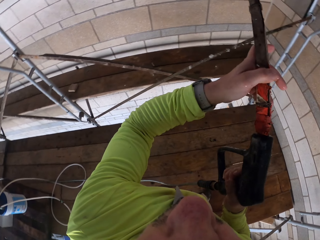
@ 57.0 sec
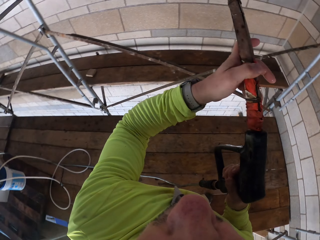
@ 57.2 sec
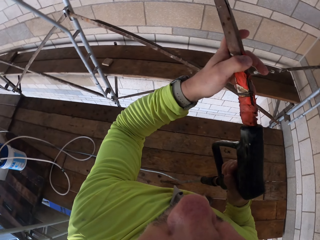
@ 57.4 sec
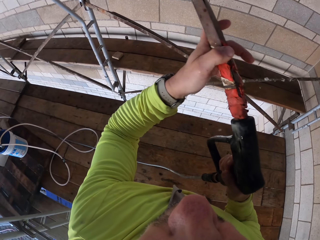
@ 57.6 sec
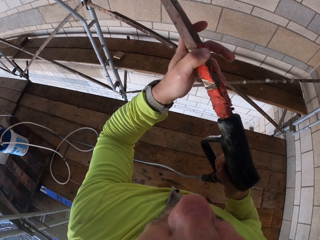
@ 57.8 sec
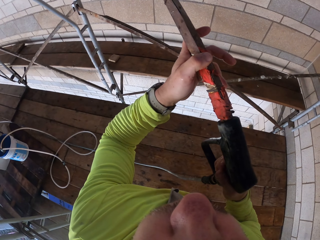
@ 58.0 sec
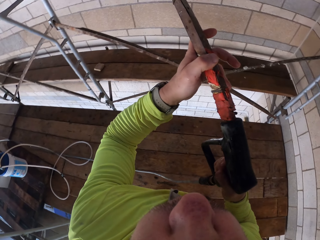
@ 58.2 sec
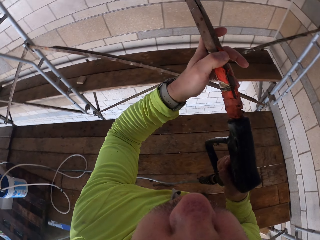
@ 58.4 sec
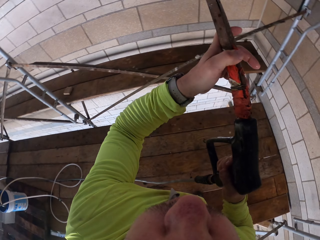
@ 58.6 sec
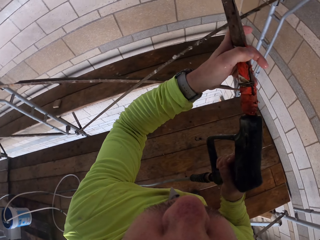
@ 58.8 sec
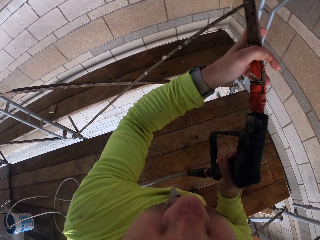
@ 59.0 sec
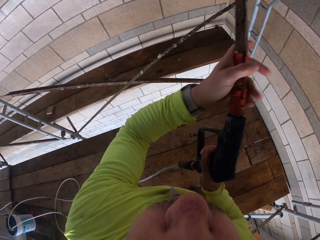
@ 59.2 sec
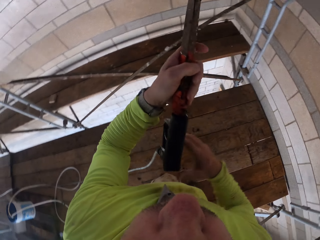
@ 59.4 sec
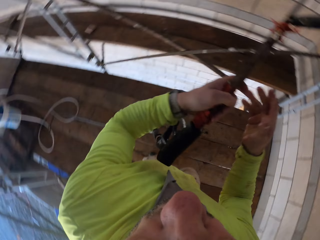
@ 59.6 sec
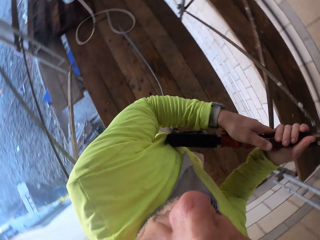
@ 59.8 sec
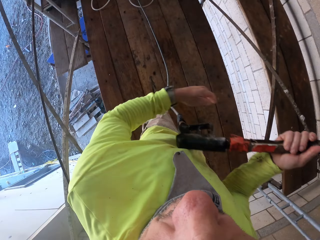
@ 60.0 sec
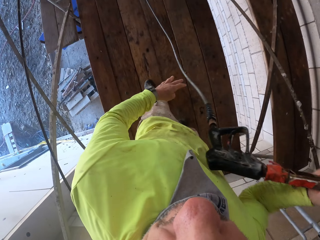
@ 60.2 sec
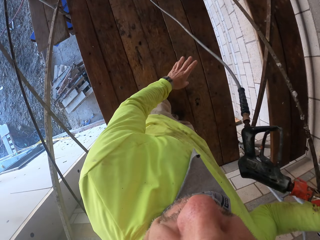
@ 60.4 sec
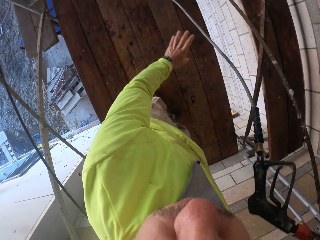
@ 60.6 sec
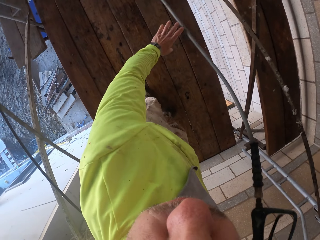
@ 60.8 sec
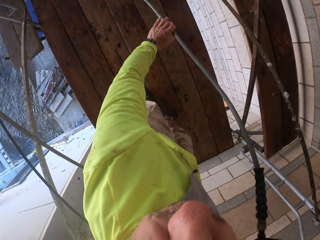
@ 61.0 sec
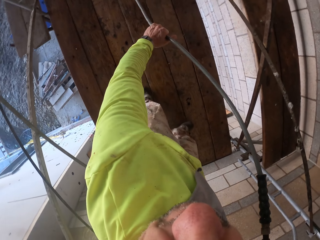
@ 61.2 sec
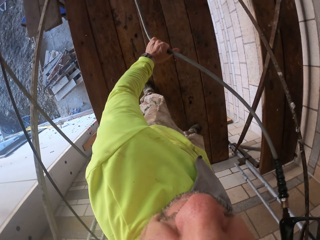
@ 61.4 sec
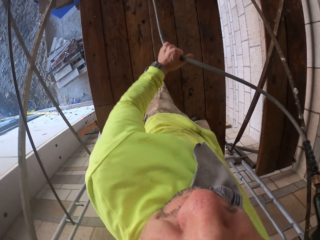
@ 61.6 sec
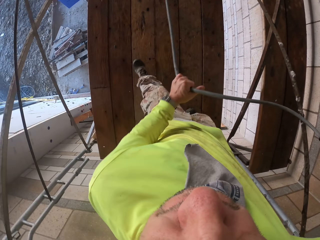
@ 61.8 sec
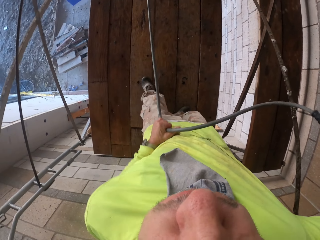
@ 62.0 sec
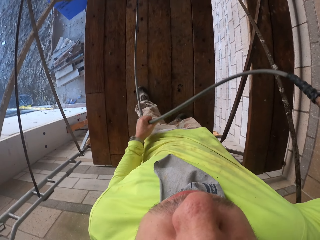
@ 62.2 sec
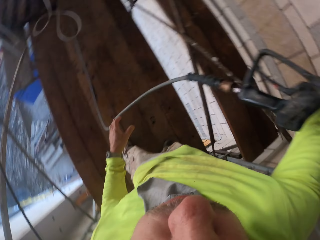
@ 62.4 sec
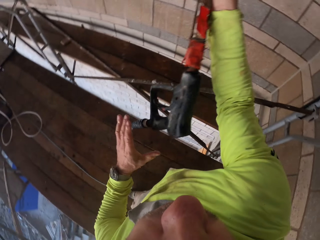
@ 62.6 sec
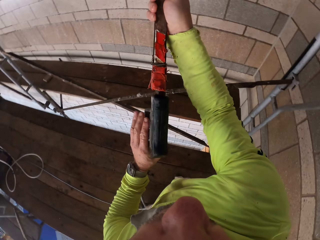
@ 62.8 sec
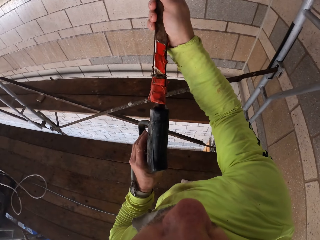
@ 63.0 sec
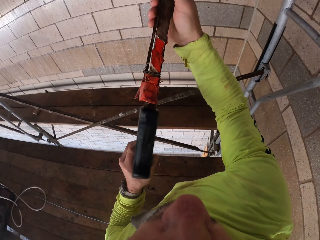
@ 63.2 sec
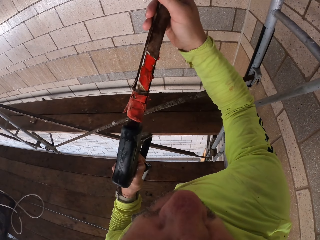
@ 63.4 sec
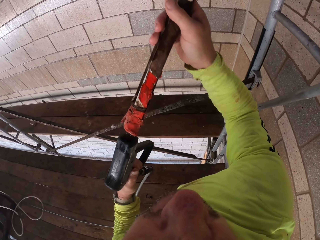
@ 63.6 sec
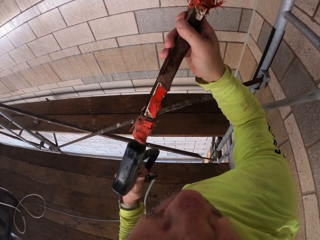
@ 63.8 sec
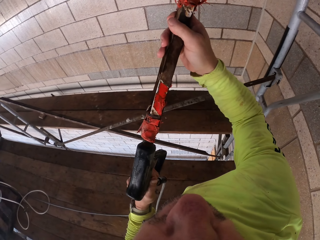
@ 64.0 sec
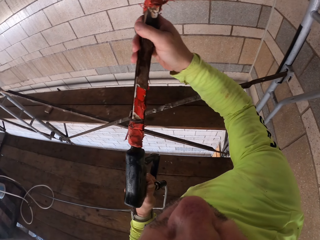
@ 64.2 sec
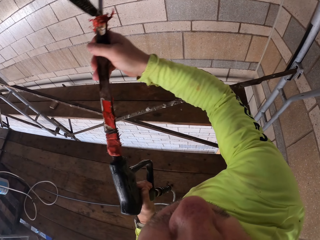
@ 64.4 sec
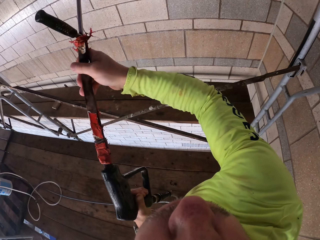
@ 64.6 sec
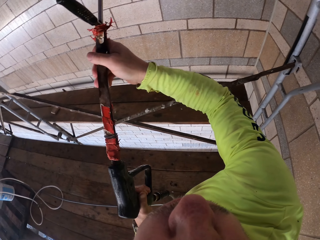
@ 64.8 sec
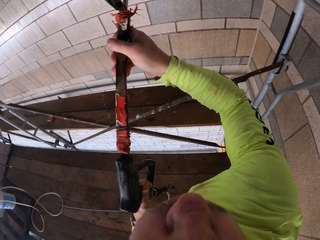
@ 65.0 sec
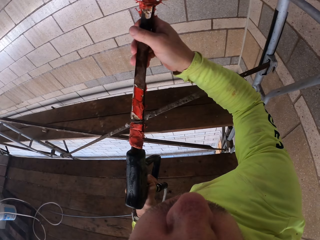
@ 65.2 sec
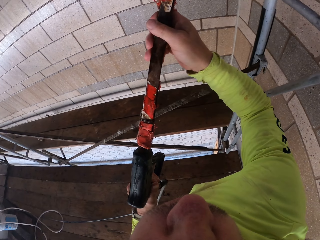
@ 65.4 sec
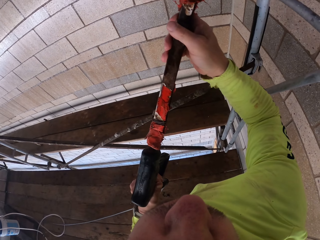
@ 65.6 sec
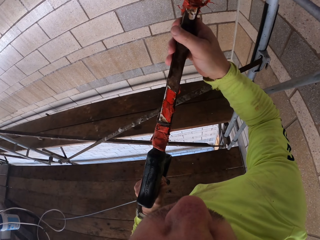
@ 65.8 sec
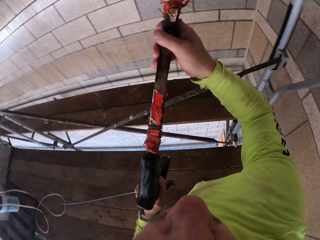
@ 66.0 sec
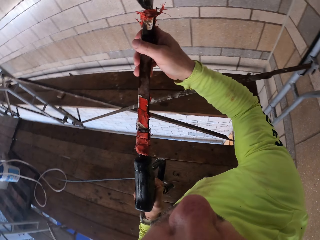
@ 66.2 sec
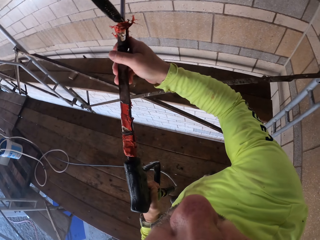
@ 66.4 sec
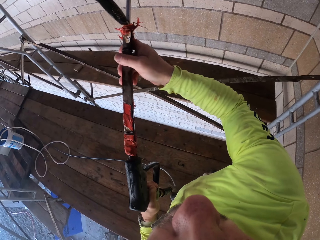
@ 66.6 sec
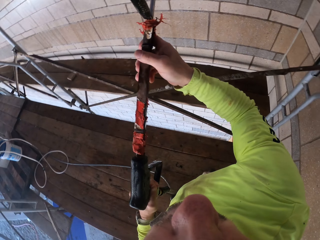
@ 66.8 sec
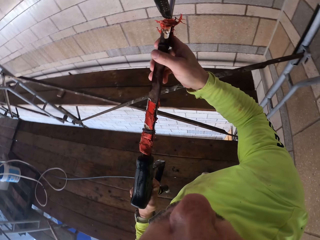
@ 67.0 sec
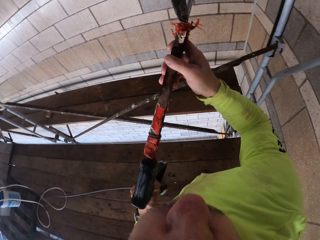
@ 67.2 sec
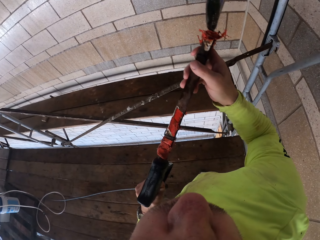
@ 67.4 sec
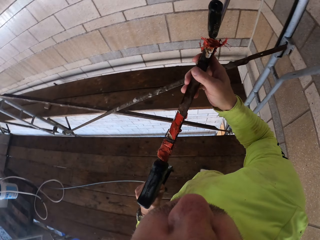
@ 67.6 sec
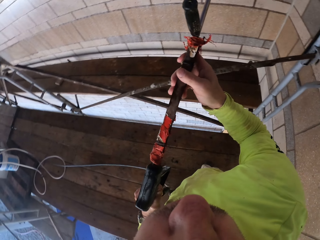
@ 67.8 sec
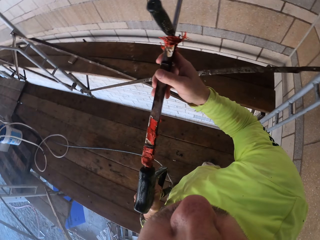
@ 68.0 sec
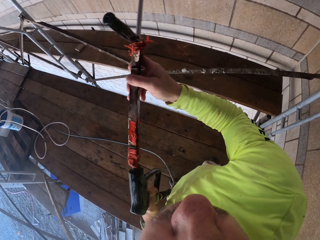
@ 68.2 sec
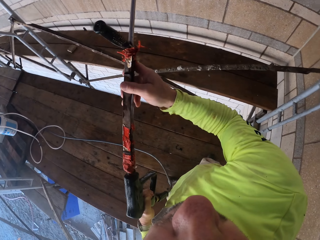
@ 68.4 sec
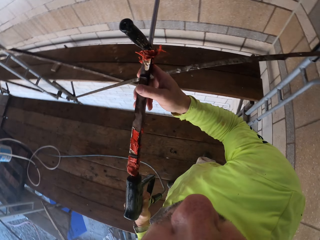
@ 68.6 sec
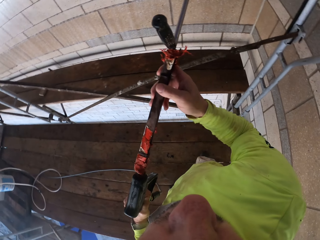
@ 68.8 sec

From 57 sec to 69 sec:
The camera wearer exchanges the spray gun on his hands. He pulls the wire. He sprays water on the wall with the spray gun.

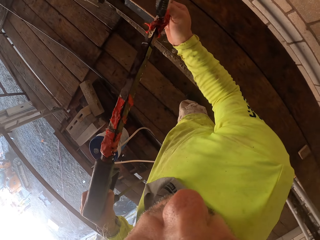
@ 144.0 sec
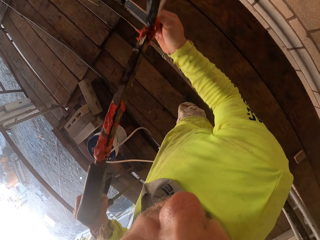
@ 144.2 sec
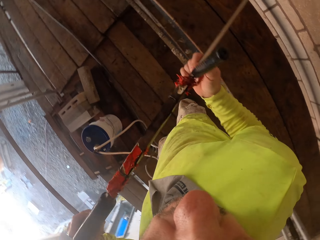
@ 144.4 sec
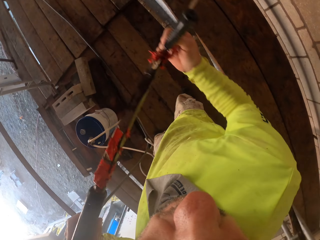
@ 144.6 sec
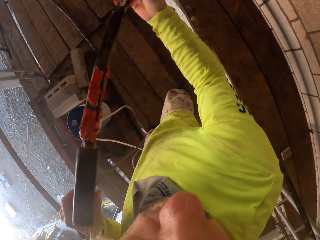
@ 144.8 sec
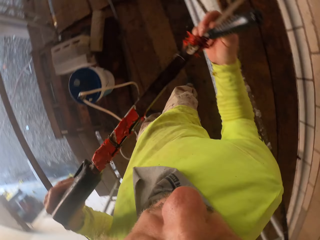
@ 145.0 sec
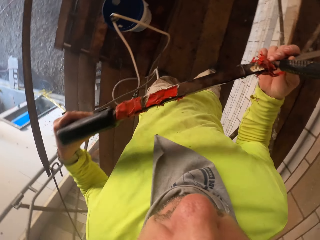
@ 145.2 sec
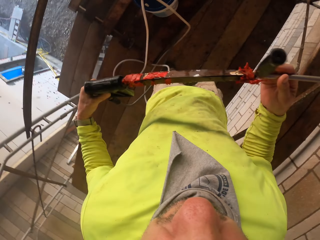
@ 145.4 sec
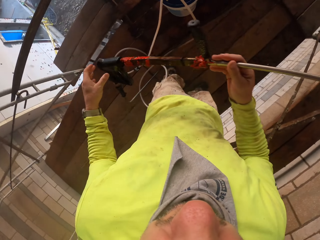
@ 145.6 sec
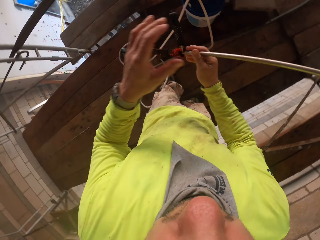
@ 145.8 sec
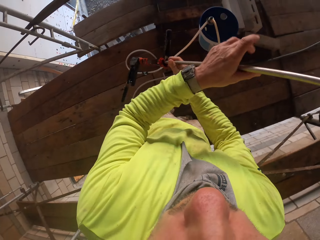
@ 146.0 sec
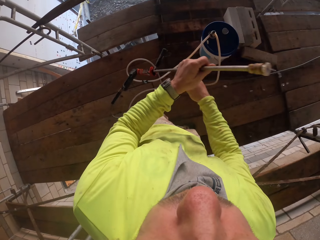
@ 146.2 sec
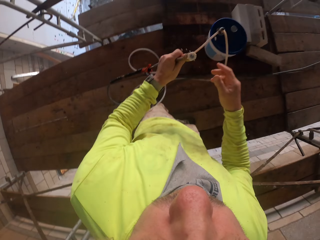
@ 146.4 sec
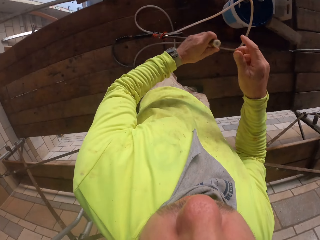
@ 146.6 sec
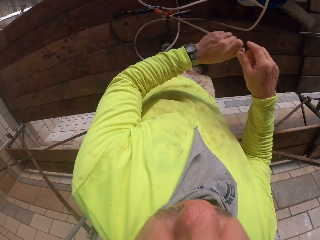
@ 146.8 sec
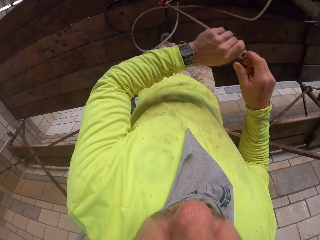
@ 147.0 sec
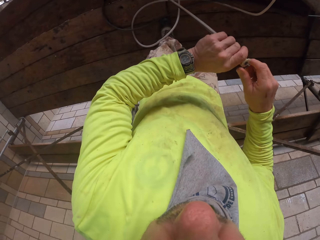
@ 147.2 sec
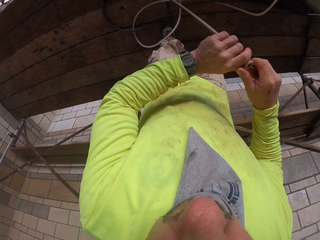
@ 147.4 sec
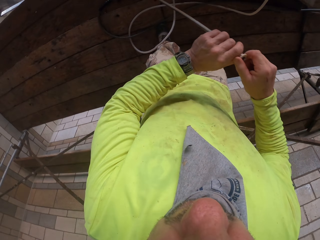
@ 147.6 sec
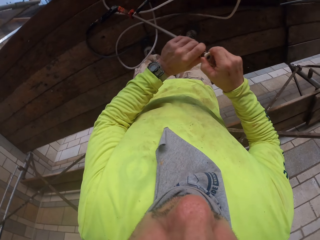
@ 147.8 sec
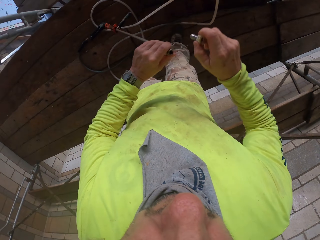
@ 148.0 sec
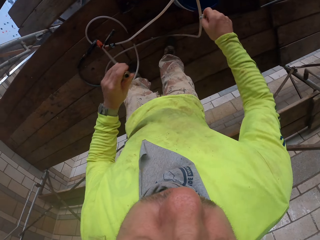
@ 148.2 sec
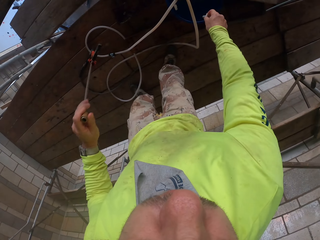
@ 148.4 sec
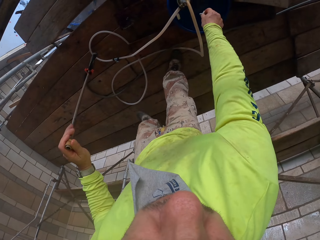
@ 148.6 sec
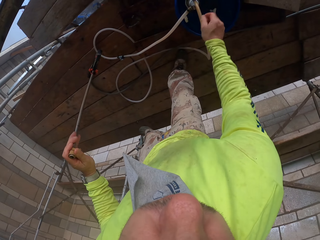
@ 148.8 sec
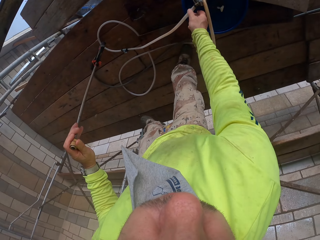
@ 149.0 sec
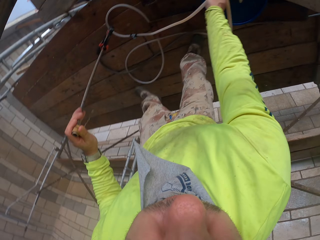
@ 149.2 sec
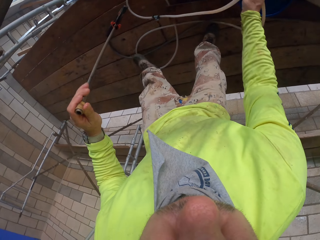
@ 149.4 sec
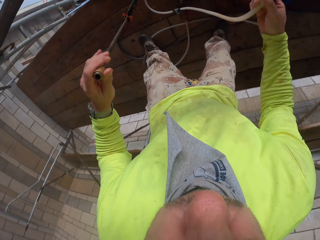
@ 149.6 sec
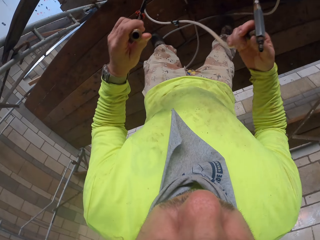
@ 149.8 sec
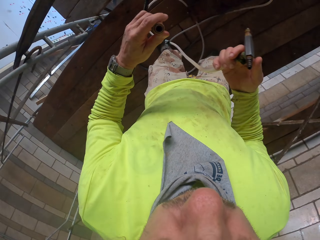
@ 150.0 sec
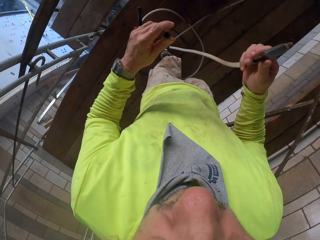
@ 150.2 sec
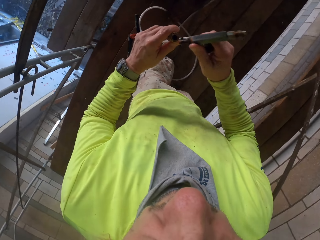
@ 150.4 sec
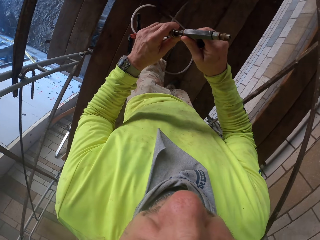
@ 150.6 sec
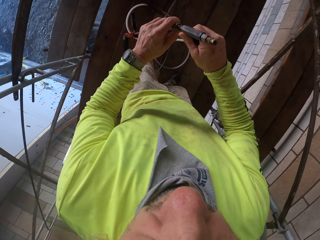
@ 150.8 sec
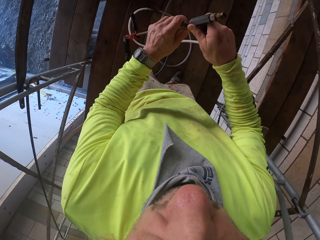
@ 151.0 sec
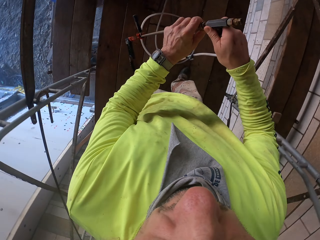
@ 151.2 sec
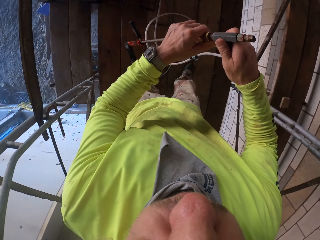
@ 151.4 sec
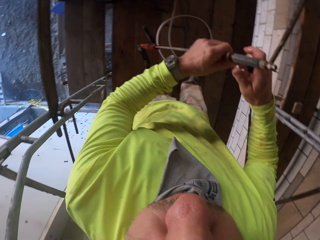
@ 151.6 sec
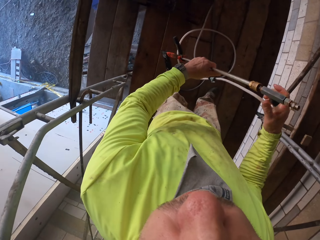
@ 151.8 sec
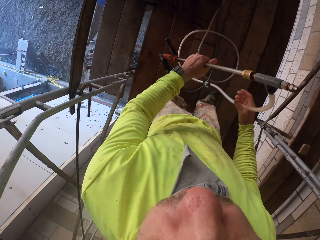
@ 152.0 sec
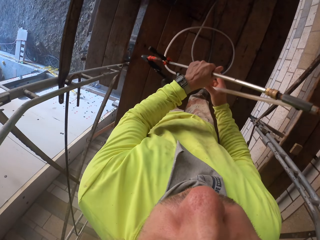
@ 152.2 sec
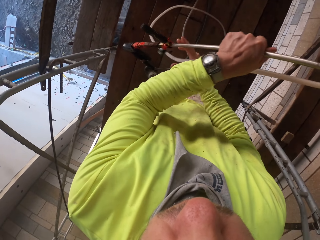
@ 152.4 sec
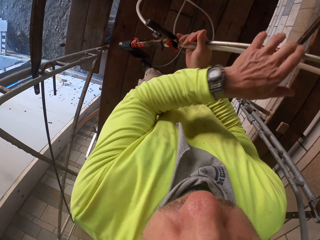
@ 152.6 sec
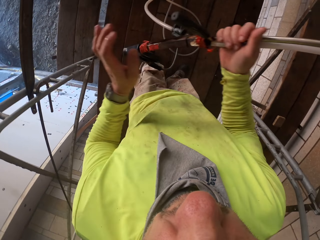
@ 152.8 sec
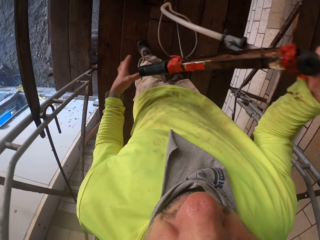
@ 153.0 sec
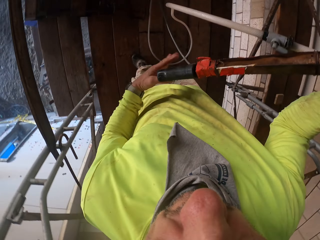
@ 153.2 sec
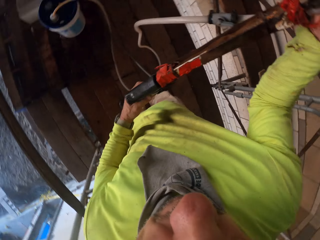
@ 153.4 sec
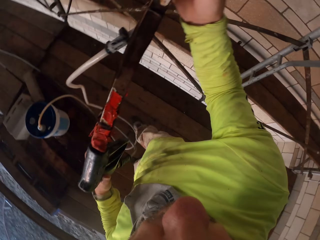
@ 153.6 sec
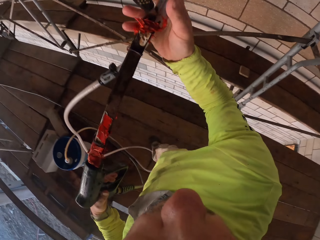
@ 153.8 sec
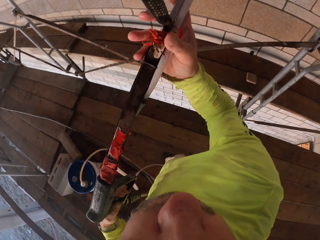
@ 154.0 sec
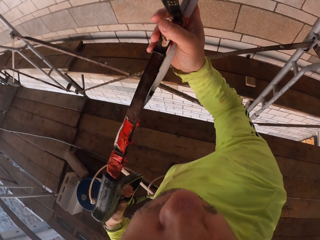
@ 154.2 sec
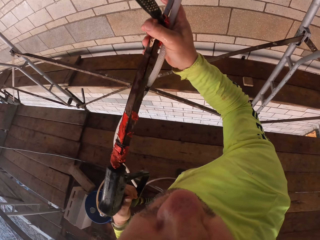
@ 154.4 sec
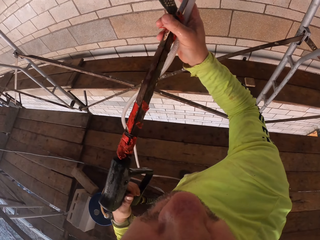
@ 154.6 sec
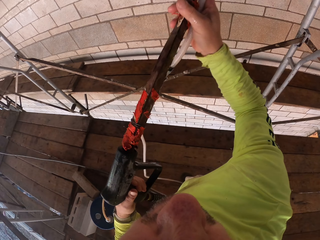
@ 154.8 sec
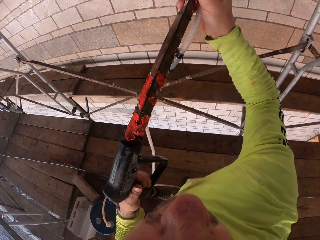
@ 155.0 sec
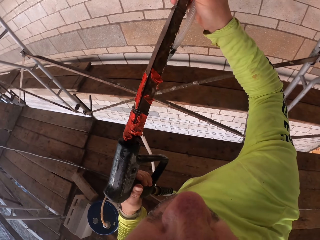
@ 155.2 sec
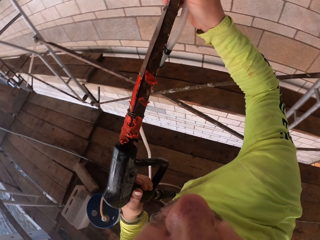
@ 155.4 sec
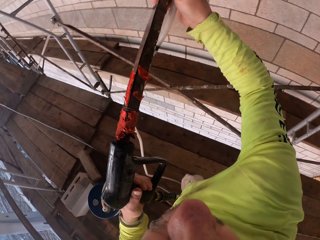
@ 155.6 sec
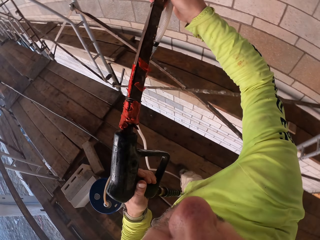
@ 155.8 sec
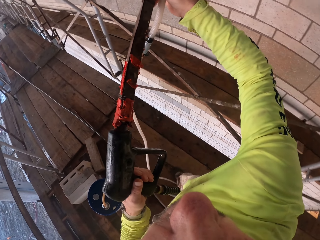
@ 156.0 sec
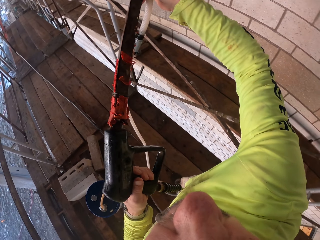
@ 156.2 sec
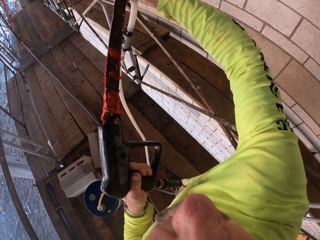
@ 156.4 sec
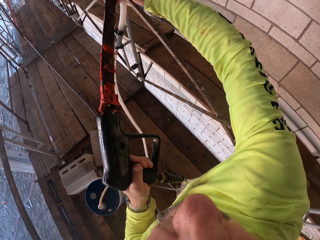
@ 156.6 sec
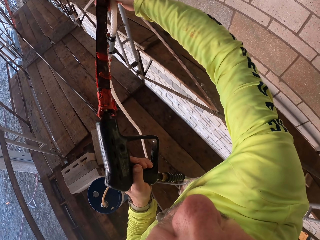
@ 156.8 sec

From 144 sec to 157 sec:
The camera wearer holds the spray gun. They remove the part of the spray gun from the spray gun. They put the spray gun on the pail. They drop something. They pick the pipe from the pail. They fix the pipe on the spray gun. They lift the spray gun. They hold the spray gun. They spray water on the wall with the spray gun.
